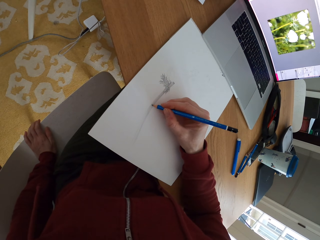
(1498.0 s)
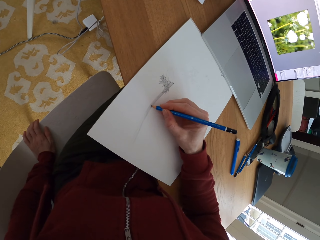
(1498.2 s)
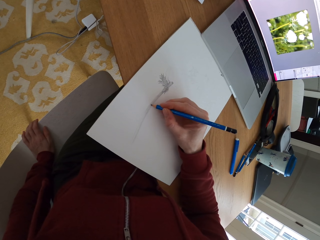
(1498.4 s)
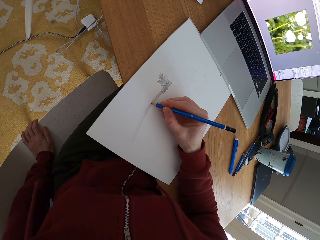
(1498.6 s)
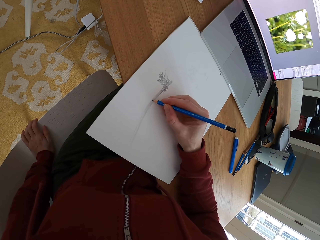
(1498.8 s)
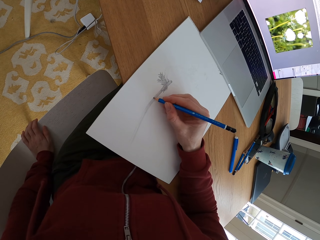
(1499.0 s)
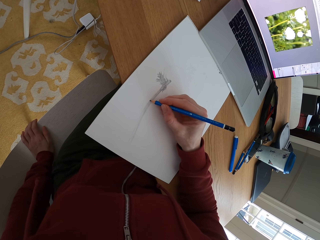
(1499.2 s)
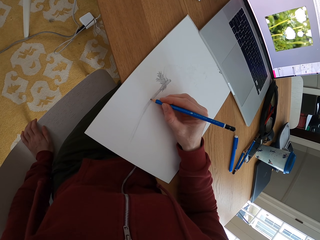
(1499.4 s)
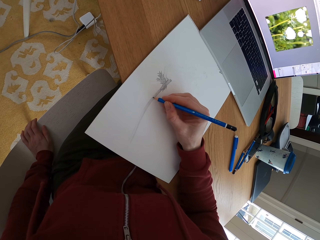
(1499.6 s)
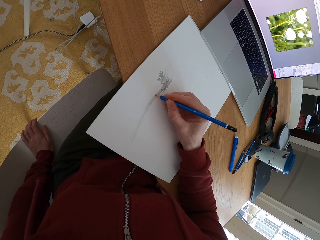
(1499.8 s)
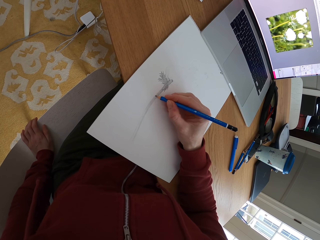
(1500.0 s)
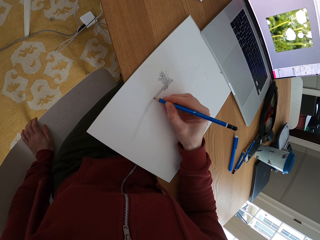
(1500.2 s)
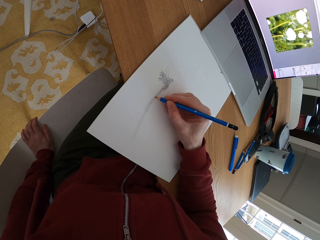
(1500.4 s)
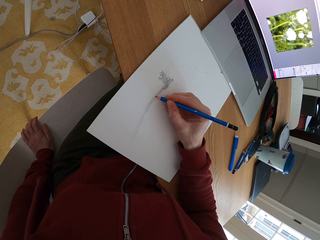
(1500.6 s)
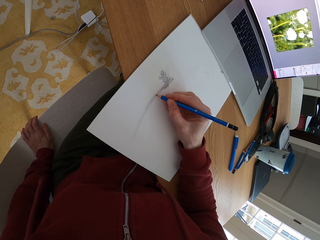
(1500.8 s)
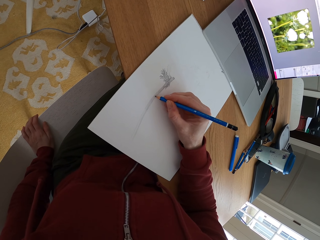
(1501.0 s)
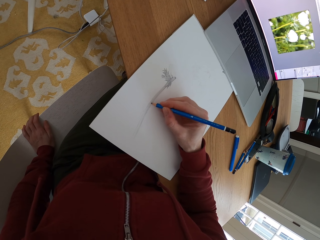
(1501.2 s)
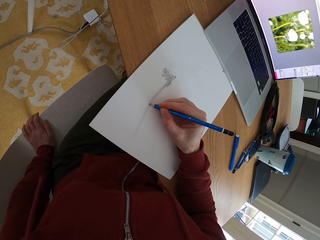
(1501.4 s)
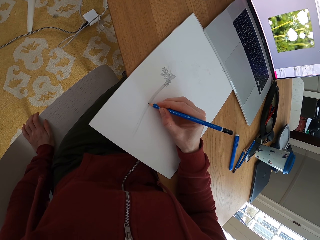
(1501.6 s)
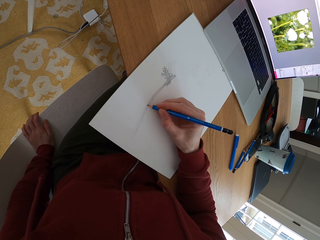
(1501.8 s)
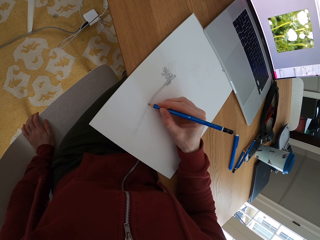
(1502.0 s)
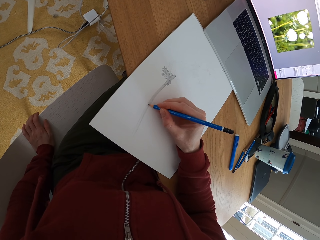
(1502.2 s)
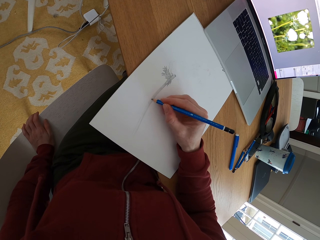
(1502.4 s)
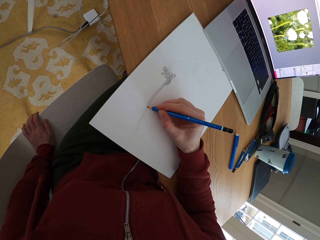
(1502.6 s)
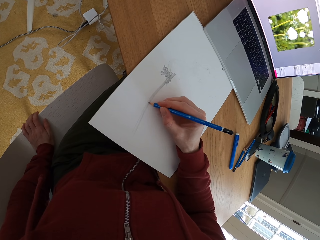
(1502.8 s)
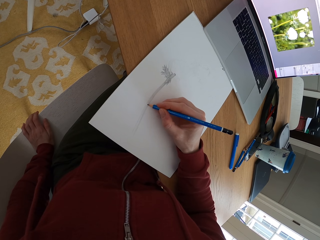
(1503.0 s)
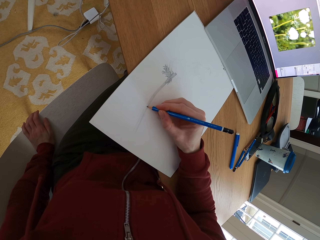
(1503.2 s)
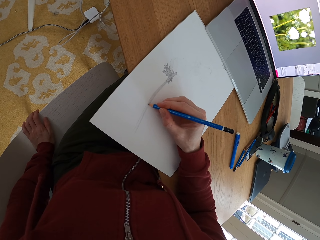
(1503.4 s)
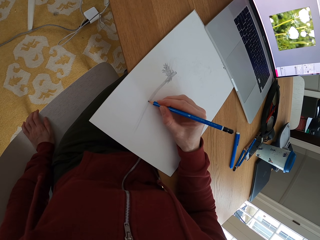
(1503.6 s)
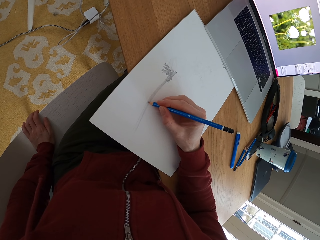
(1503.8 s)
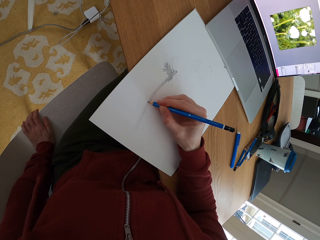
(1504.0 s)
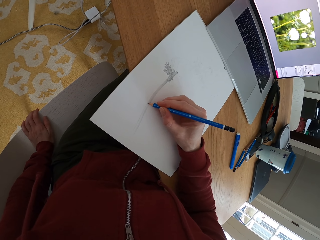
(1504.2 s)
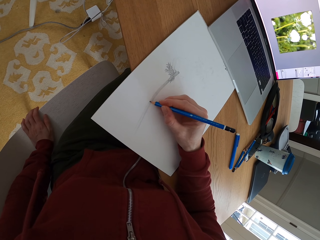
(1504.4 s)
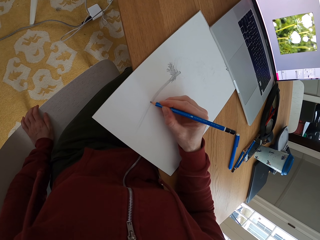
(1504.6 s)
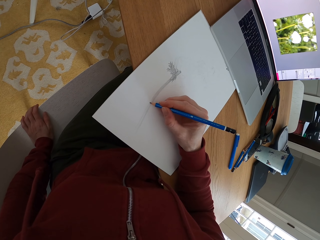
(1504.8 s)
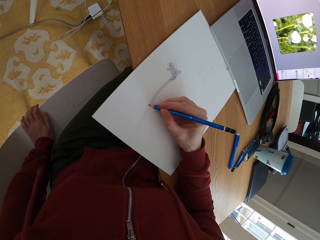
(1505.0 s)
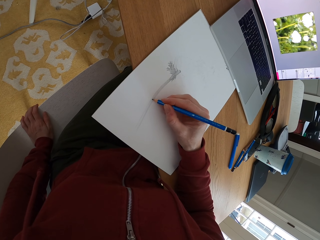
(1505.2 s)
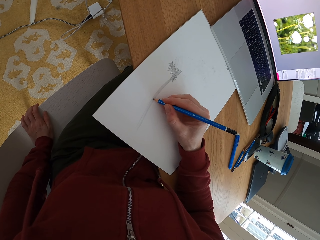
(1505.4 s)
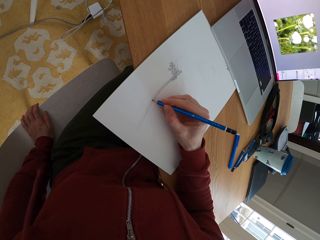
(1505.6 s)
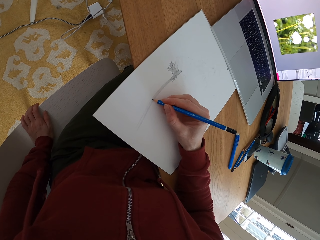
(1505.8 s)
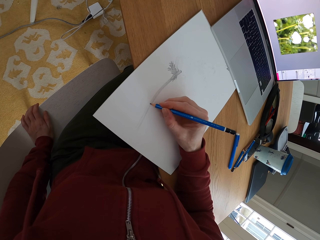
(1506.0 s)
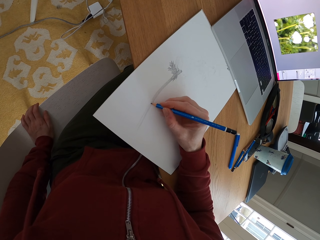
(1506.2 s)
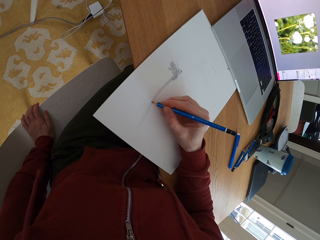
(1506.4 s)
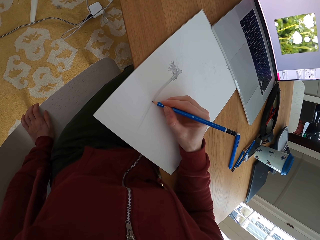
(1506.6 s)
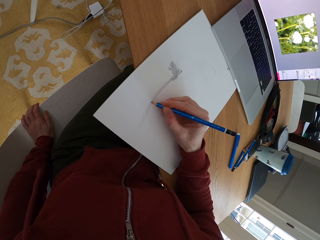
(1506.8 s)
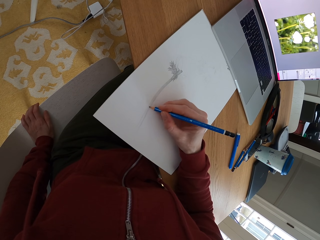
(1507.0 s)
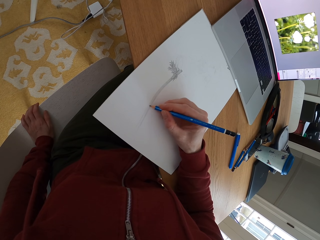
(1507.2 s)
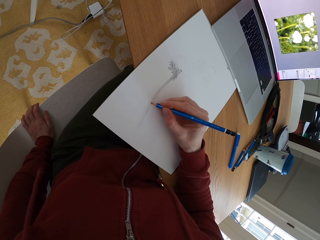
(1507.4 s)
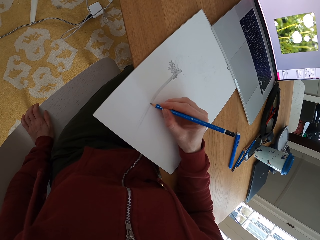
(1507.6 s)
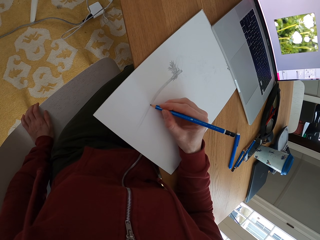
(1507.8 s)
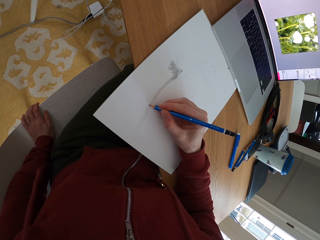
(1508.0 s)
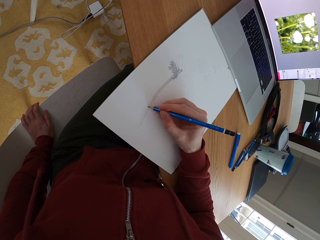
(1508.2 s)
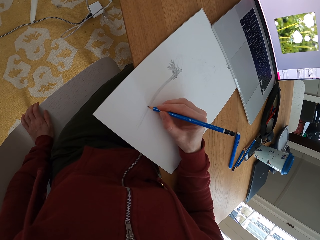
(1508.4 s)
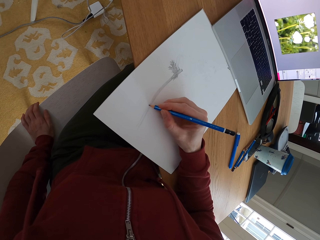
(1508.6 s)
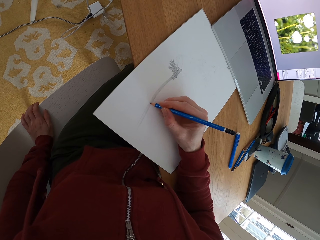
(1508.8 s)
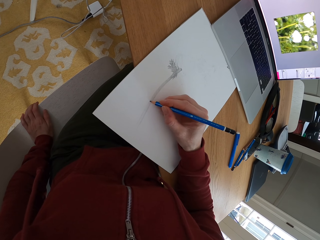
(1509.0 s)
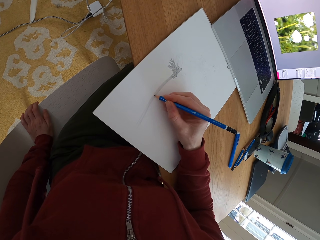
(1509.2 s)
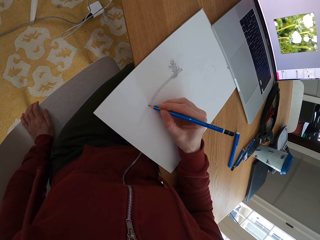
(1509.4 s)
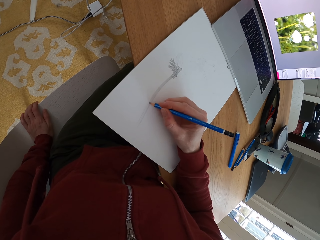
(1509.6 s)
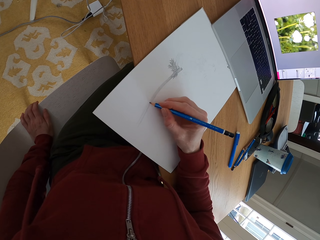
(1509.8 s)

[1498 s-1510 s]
The camera wearer touches the chair.

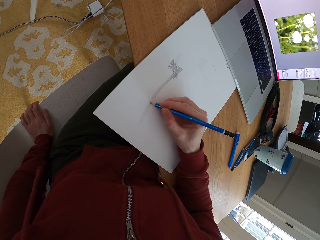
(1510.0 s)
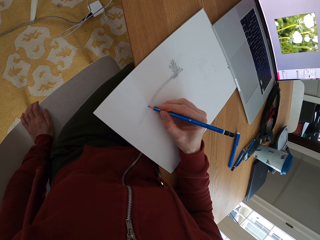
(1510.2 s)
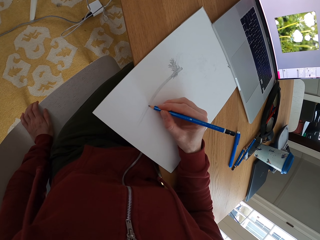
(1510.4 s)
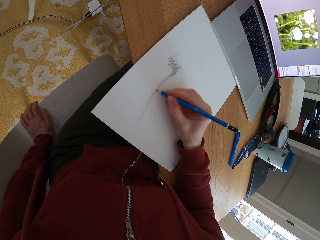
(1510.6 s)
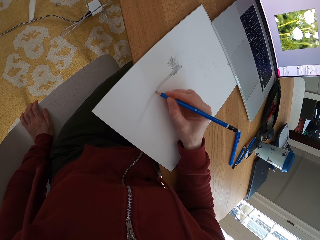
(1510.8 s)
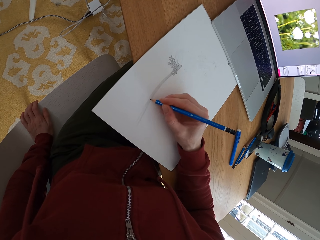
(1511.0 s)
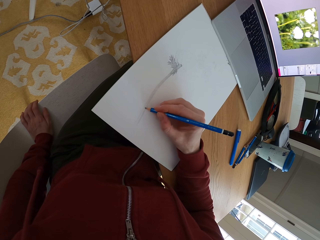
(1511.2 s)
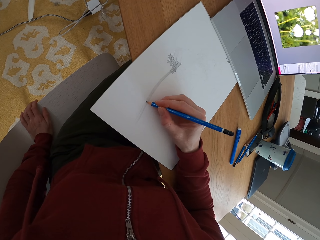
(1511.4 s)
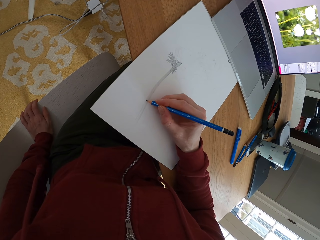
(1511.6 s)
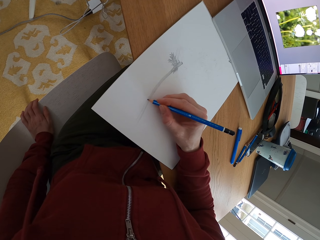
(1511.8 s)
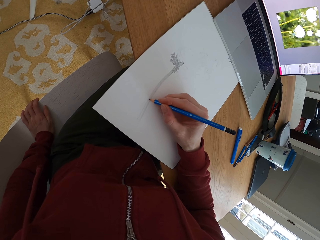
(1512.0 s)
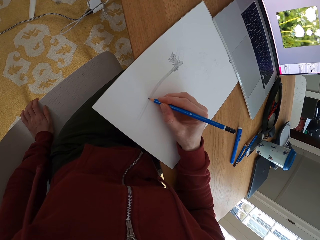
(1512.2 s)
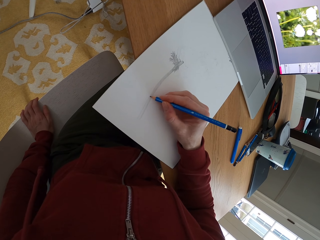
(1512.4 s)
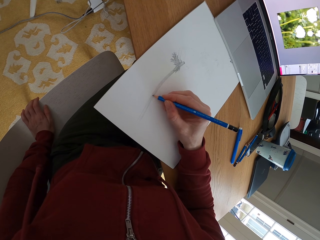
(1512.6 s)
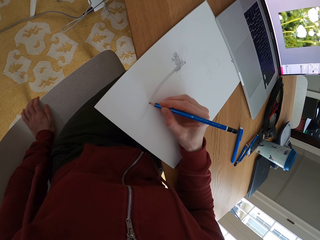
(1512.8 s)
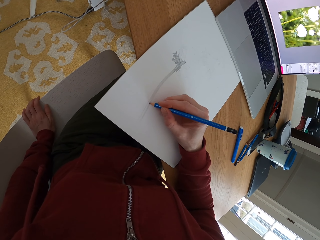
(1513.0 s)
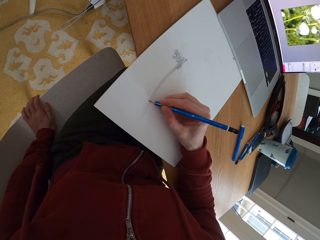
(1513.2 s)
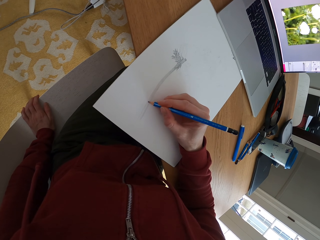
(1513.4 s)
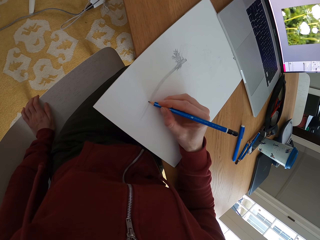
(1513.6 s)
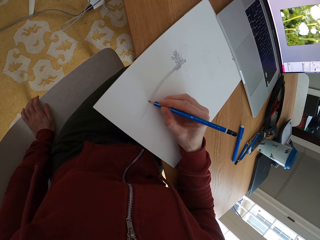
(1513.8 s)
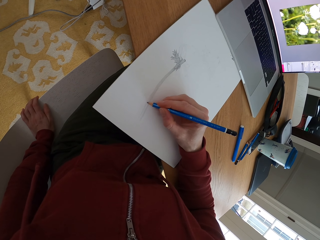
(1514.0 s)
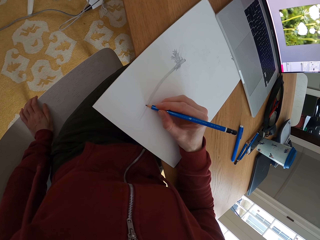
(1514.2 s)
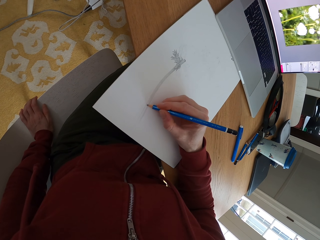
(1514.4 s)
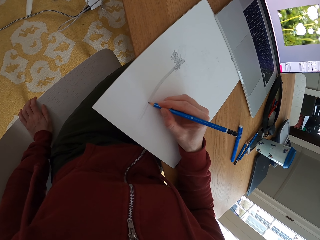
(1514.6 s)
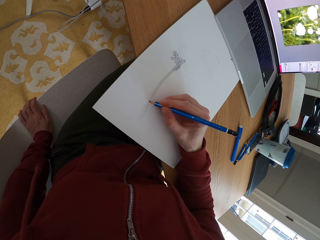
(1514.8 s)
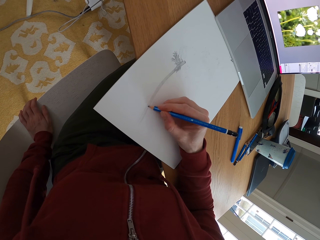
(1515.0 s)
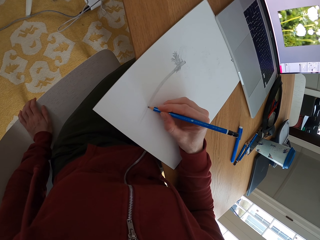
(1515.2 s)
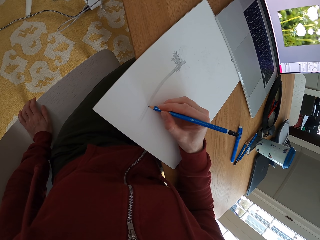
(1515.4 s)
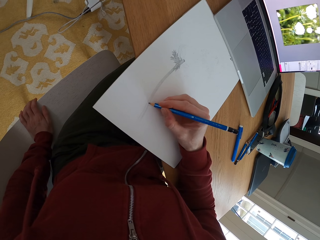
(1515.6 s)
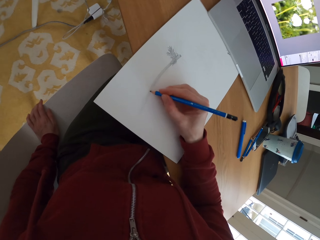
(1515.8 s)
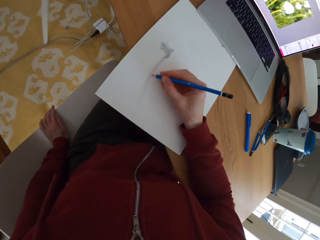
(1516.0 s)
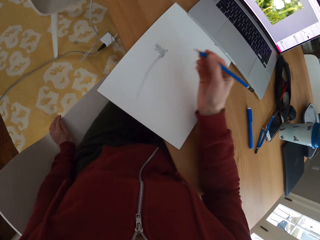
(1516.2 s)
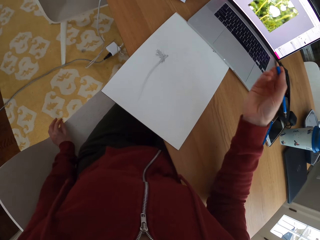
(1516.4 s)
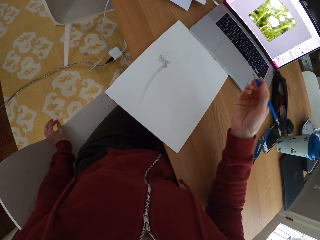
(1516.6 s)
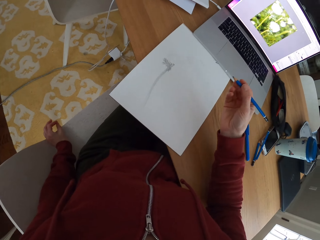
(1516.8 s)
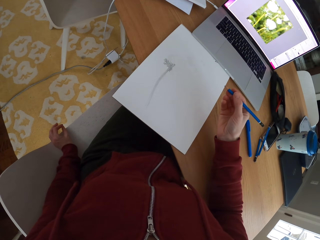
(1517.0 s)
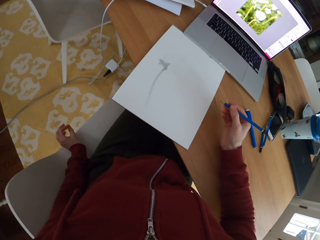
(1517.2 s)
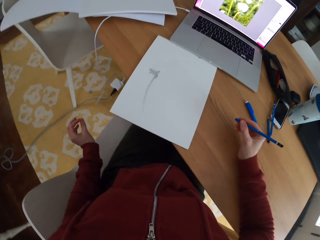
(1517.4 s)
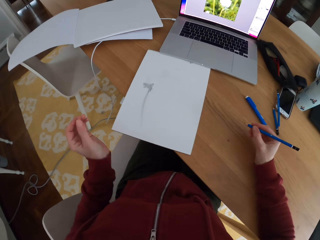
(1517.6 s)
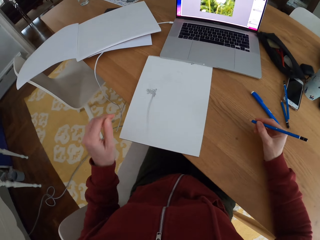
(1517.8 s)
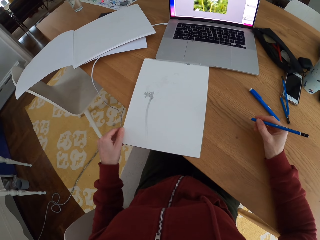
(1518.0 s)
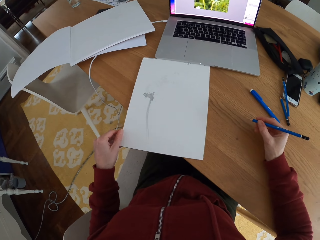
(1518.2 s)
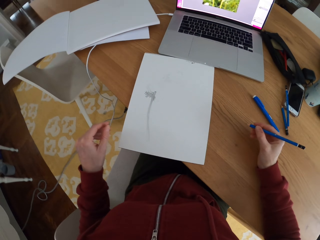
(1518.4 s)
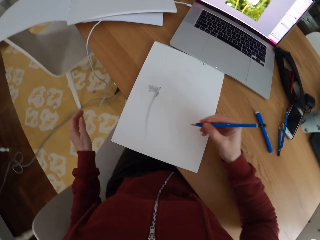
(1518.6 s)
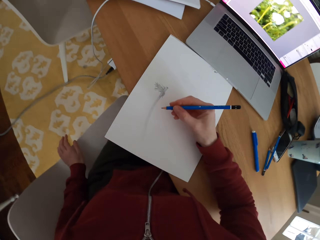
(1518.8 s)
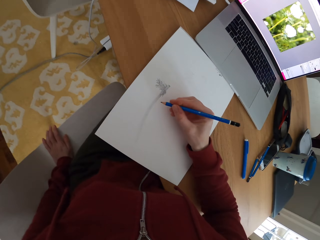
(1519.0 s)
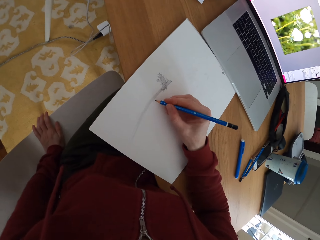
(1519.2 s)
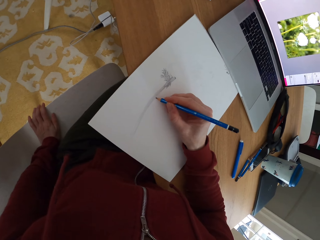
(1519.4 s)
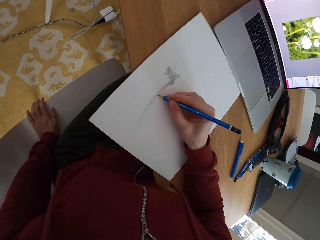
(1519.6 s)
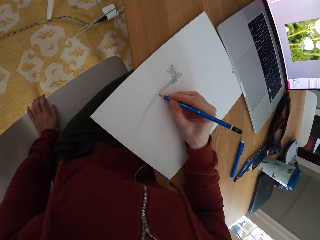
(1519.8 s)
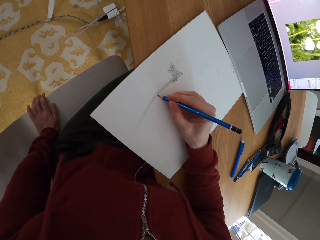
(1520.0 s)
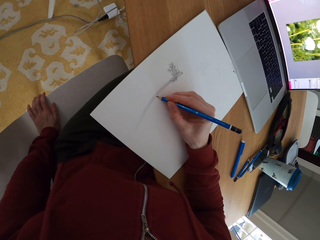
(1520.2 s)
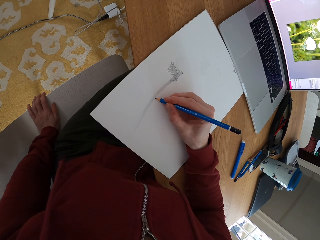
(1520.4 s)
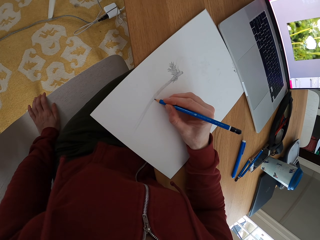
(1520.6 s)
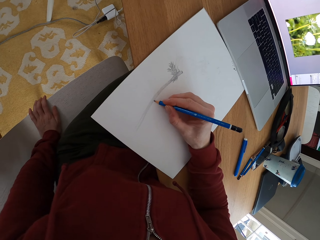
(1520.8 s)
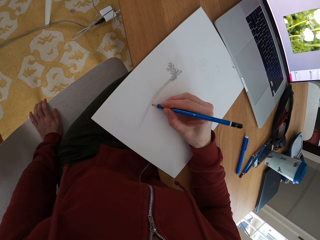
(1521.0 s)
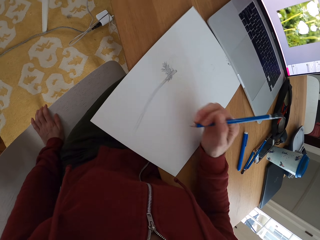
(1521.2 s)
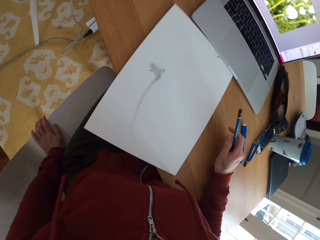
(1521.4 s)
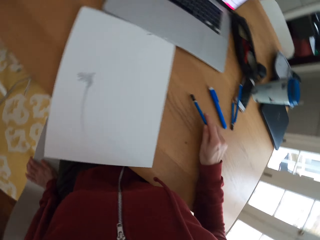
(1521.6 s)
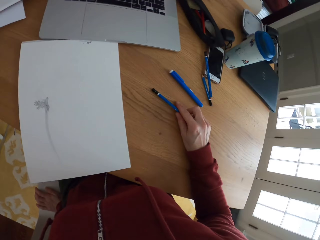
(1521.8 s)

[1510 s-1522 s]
The camera wearer stops drawing. They move the drawing book. They draw on the paper.
